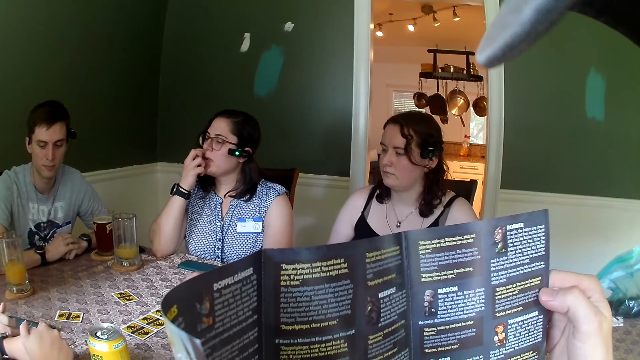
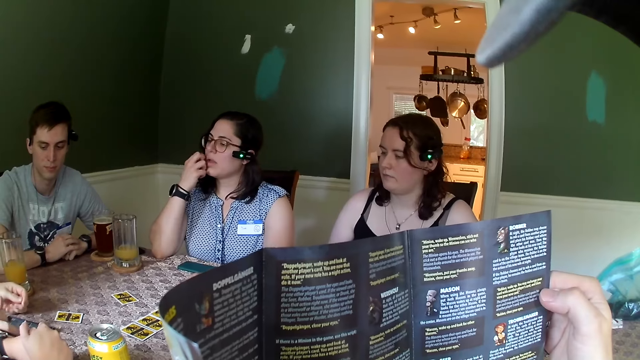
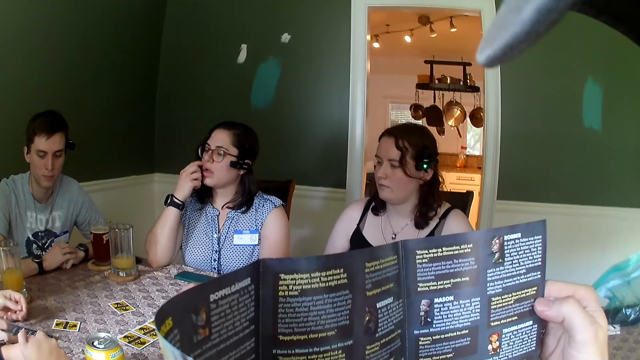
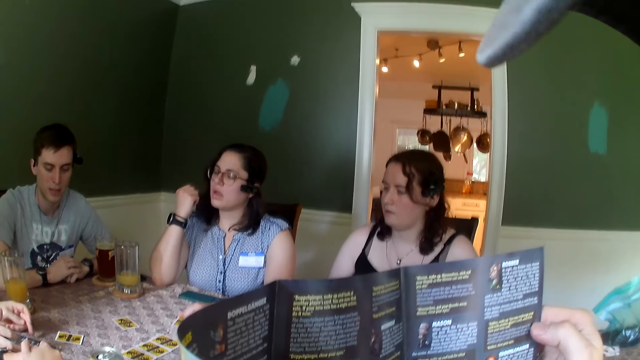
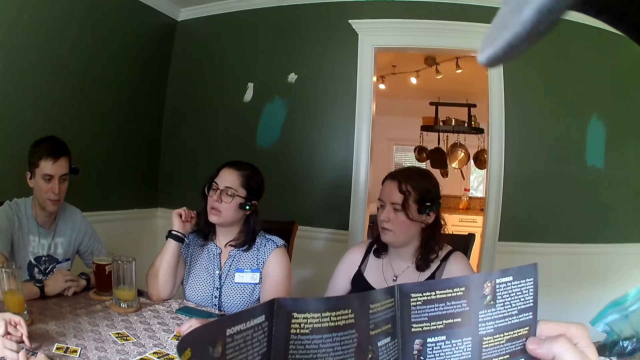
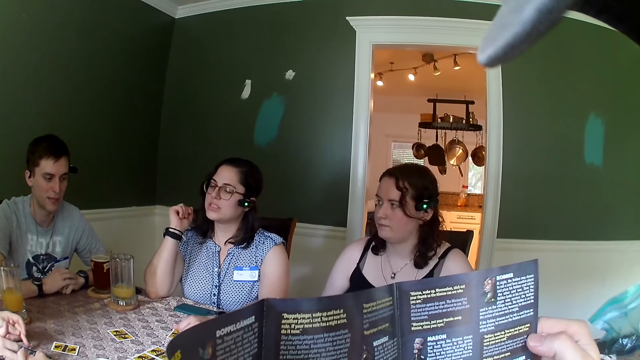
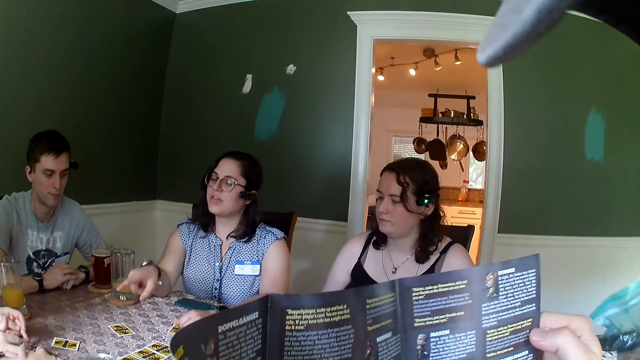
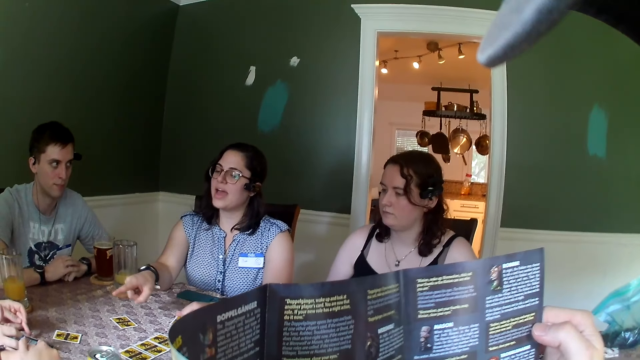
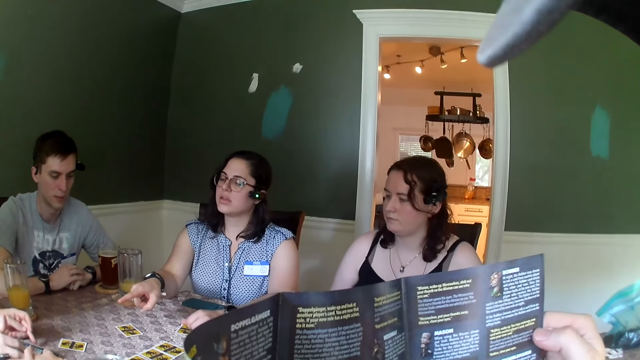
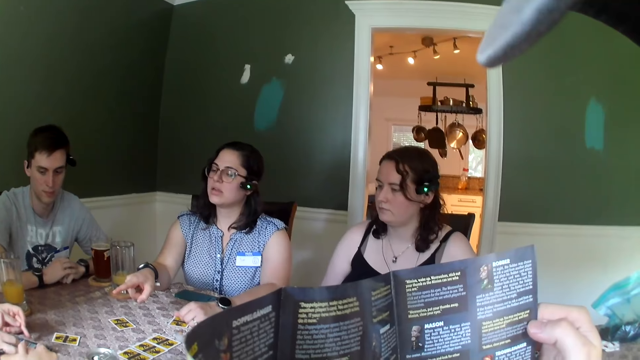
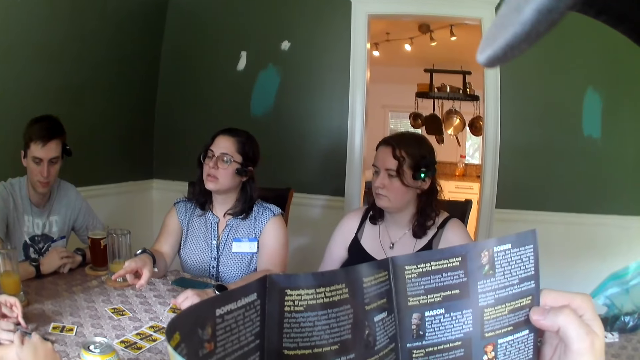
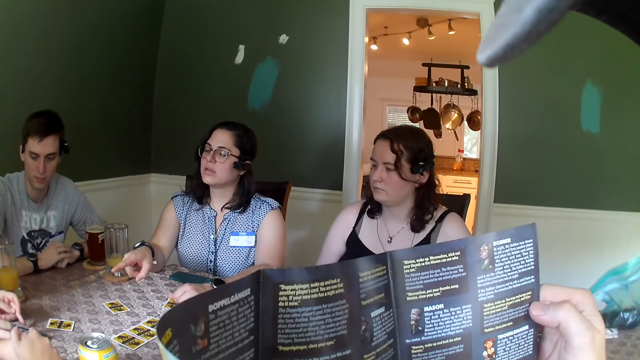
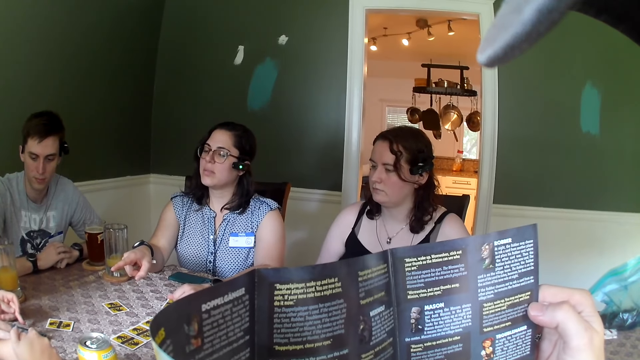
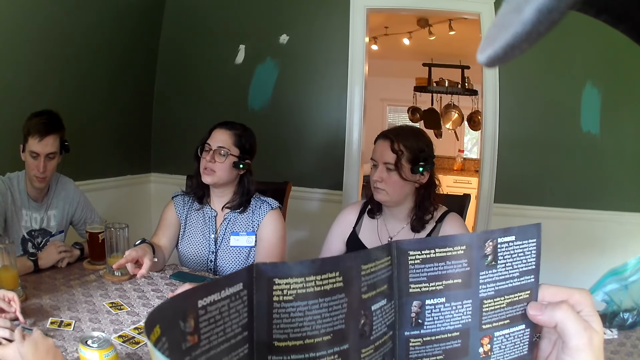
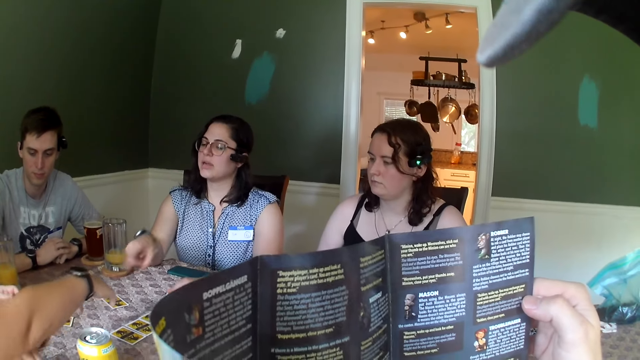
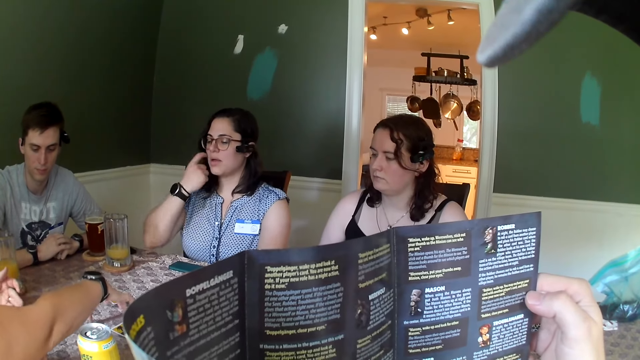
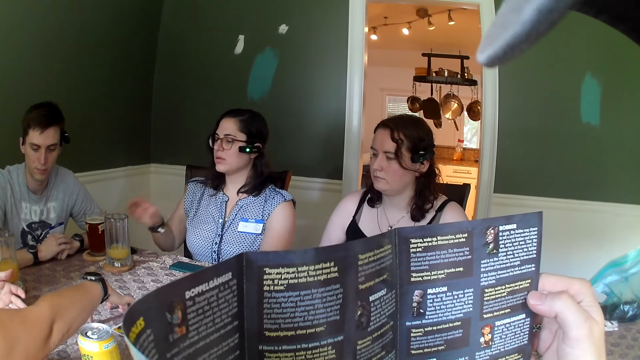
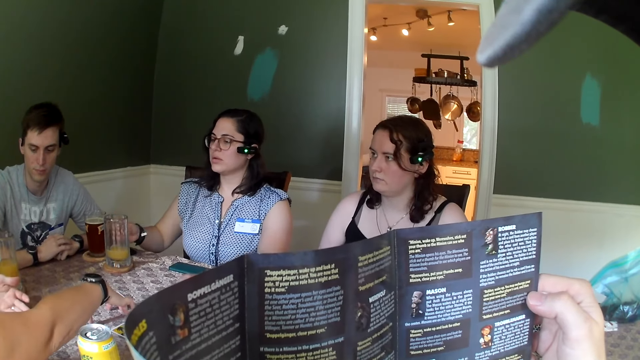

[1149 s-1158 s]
The camera wearer reads the manual. A woman converses with a man, another man, another woman and a third woman.

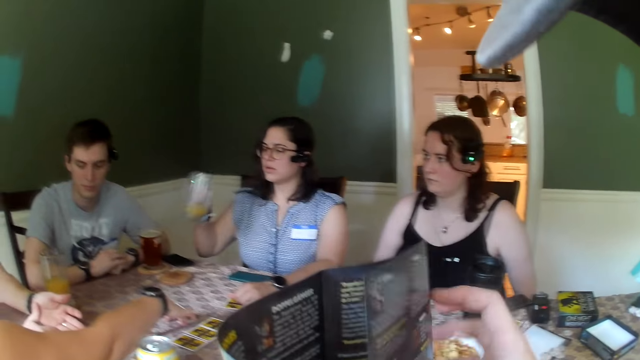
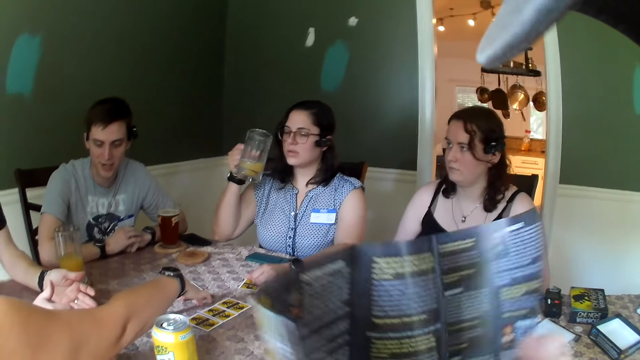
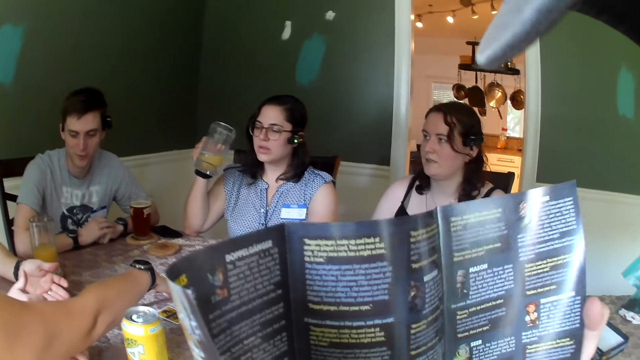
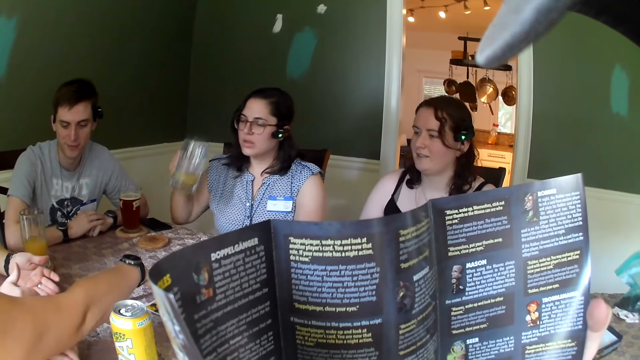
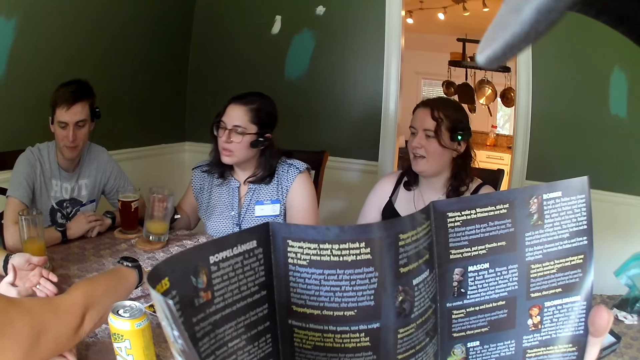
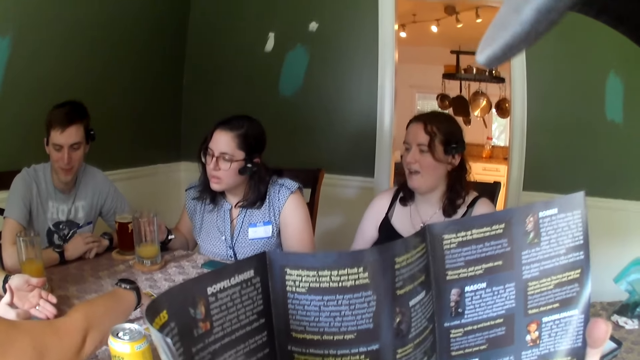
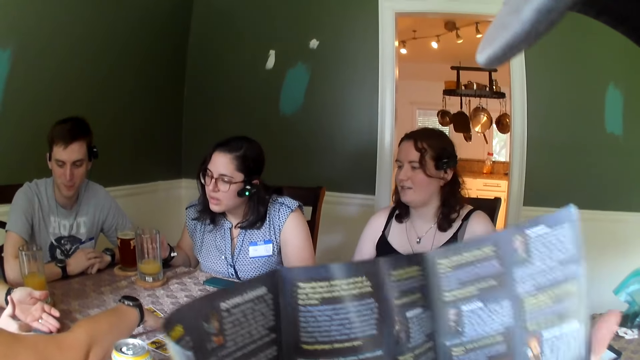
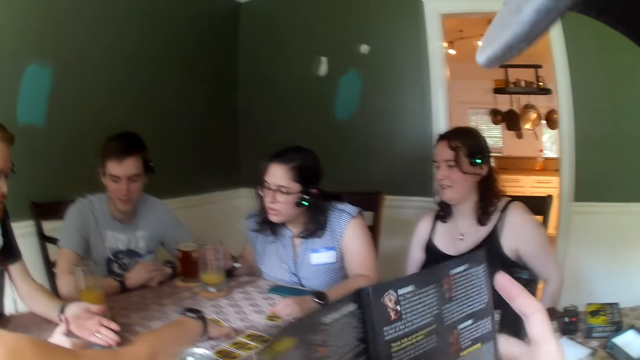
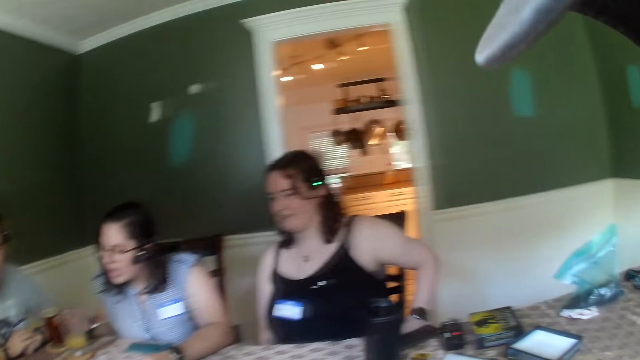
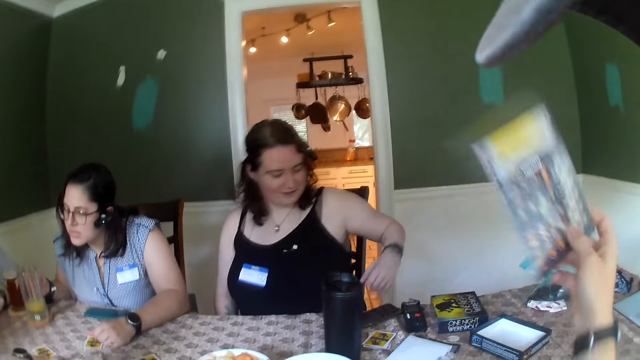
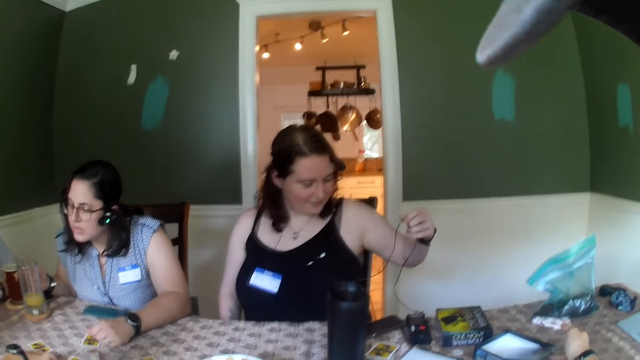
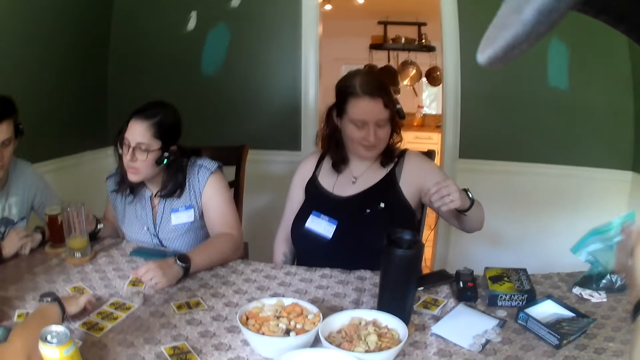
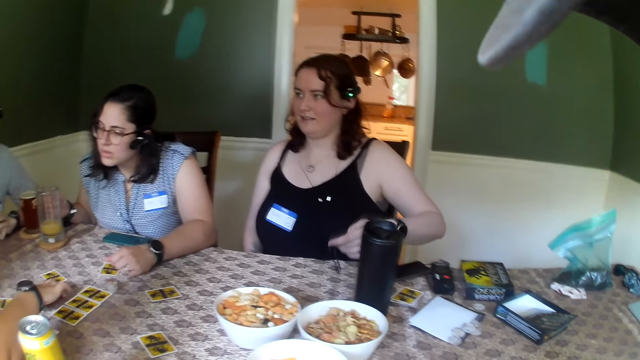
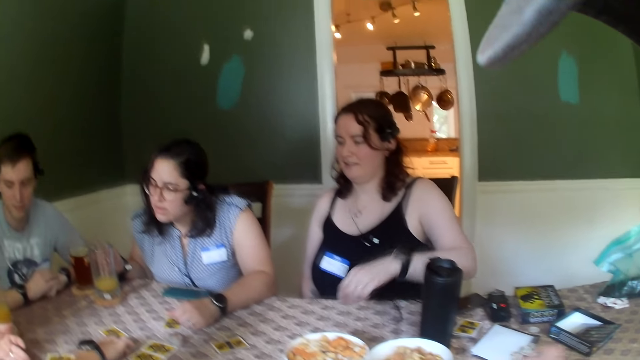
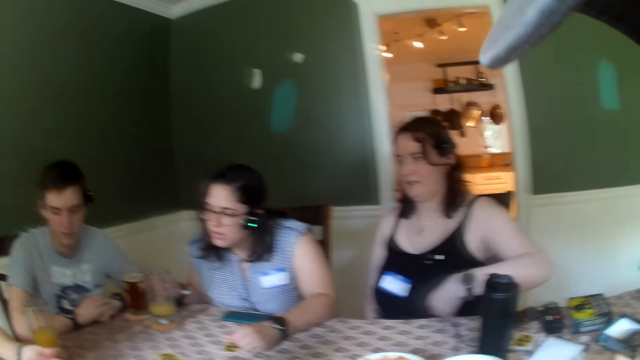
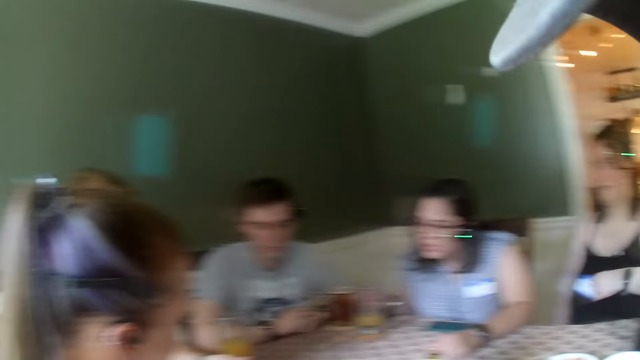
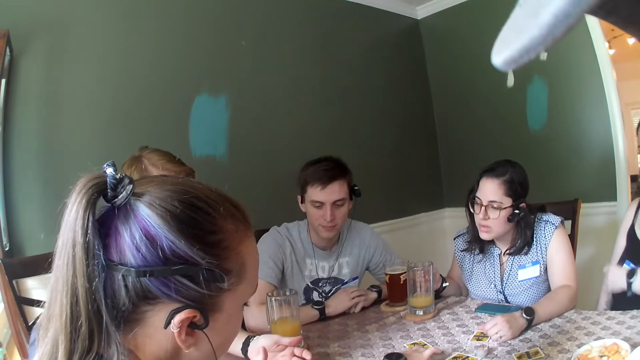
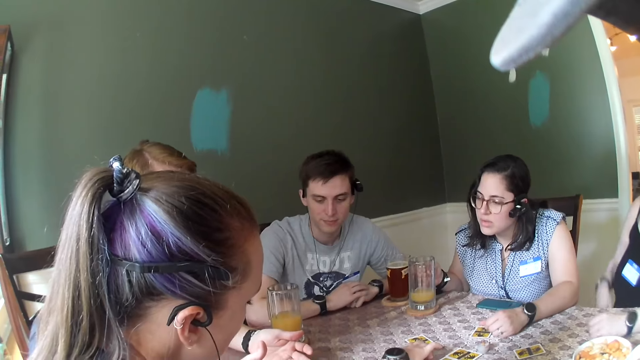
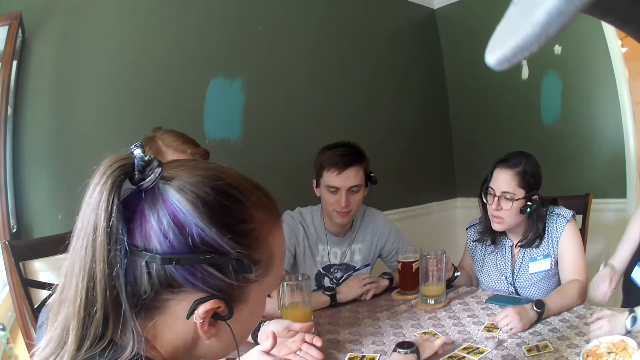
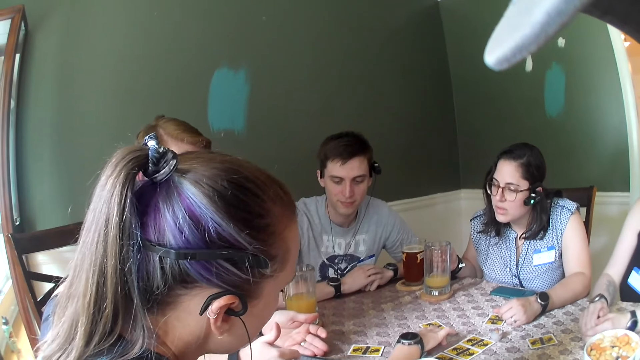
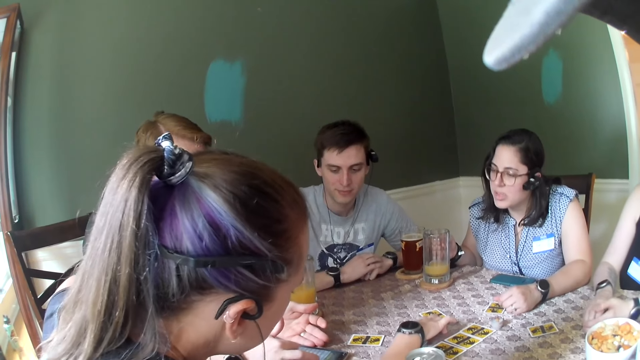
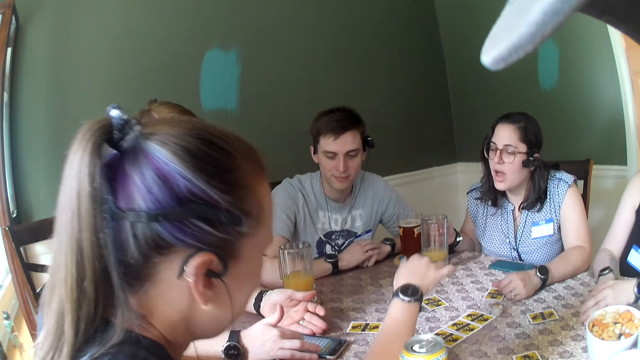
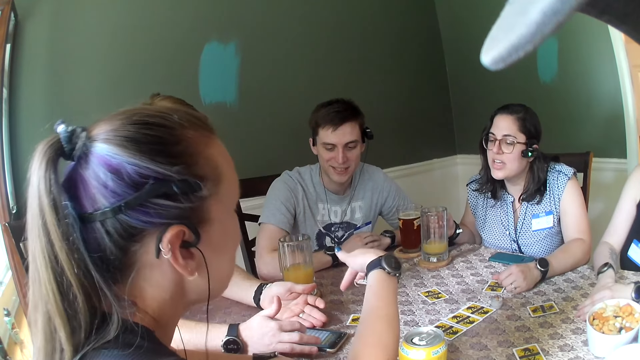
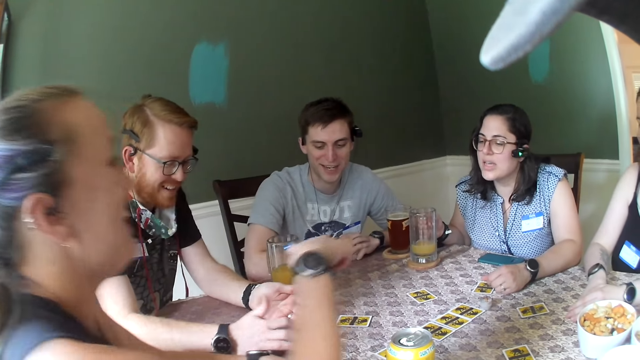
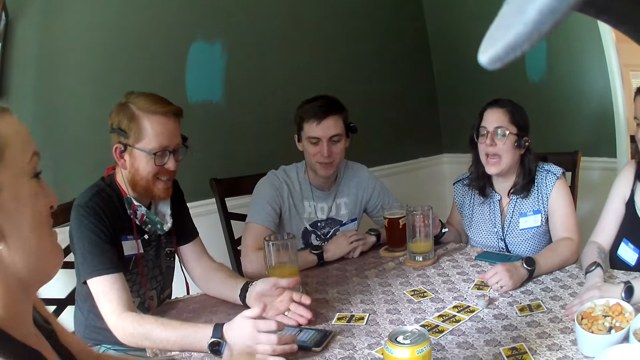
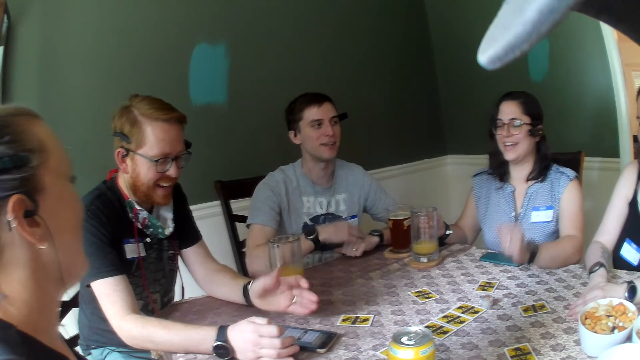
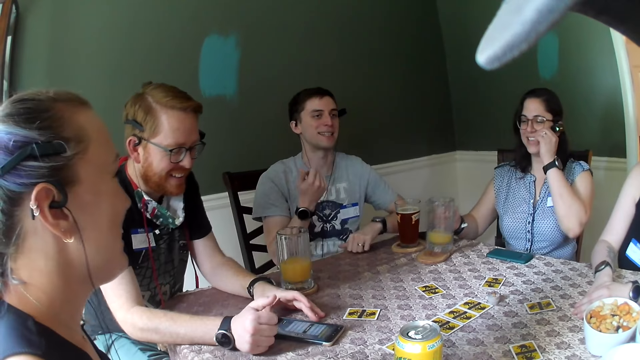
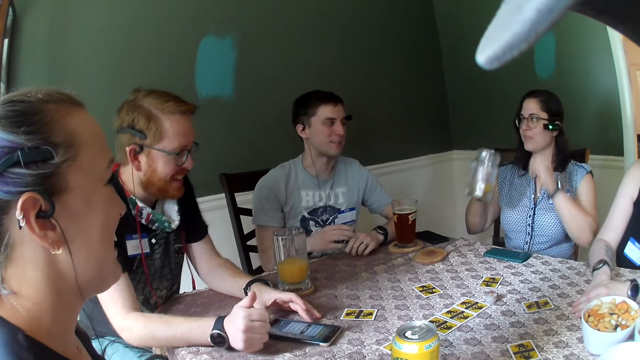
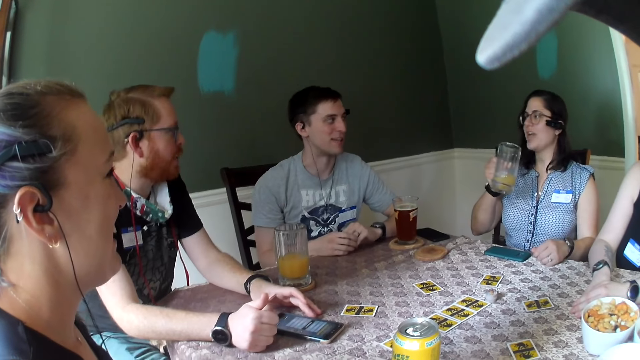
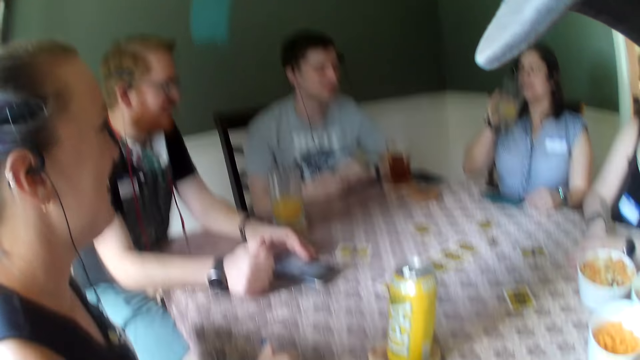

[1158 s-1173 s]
A woman picks up a cup of juice on the table with her right hand. The camera wearer folds the game manual, unfolds the game manual, and reads the manual. The woman drops the cup on the table. Another woman plays cards with a man, another man, the first woman and a third woman. The camera wearer folds the game manual or paper. A fourth woman adjusts the earpiece on the table. The camera wearer drops the paper on the carton on the table. The third woman pulls a wire. The second woman plays cards with the man, the other man and the first woman. The second woman looks around the table with the man, the other man, the first woman and the third woman. A man operates the phone on the table with his right hand. The first woman converses with the man, the other man, the second woman and the third woman. The first woman picks up the cup on the table with her right hand. The camera wearer looks around the table.
